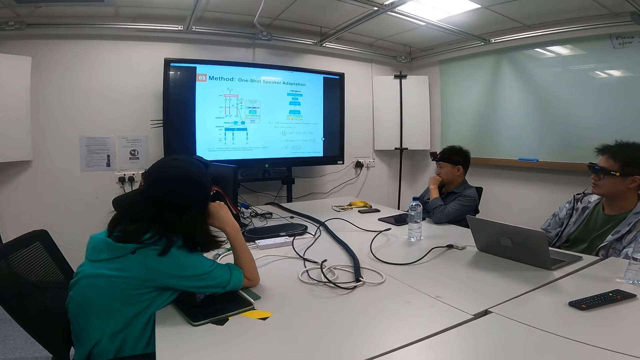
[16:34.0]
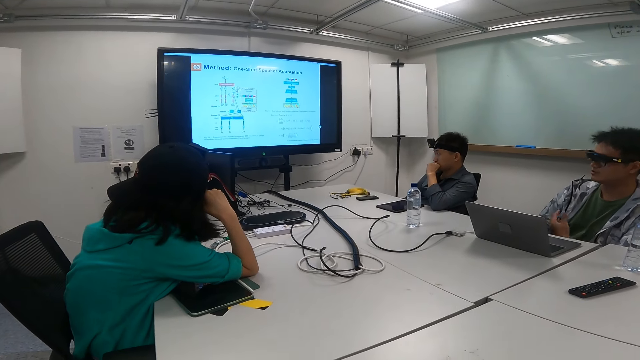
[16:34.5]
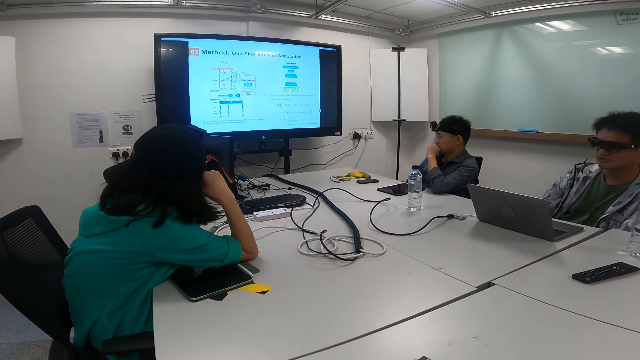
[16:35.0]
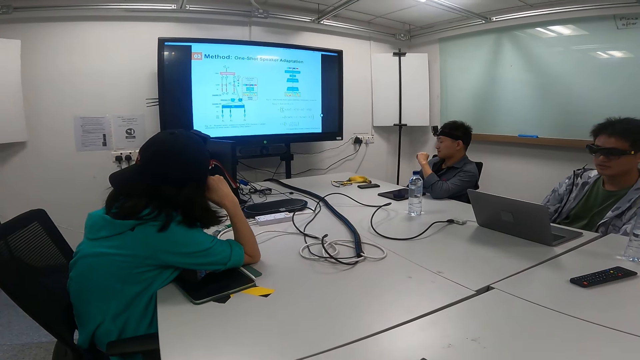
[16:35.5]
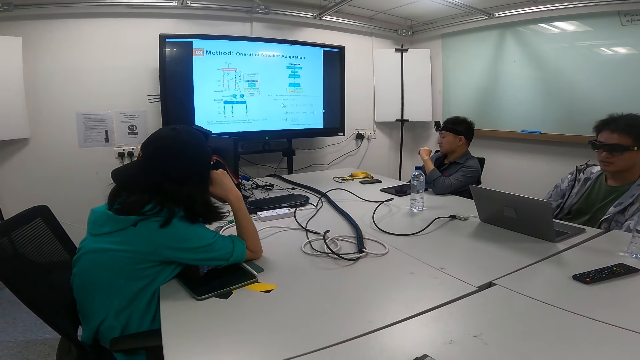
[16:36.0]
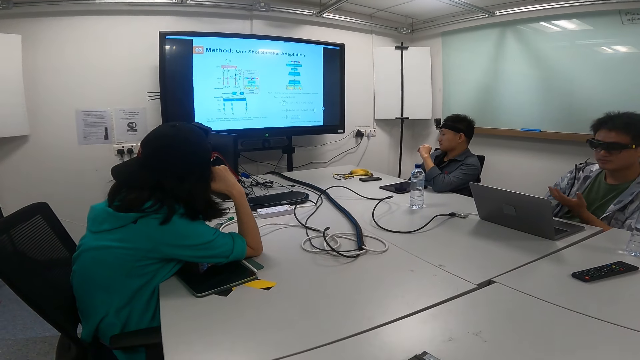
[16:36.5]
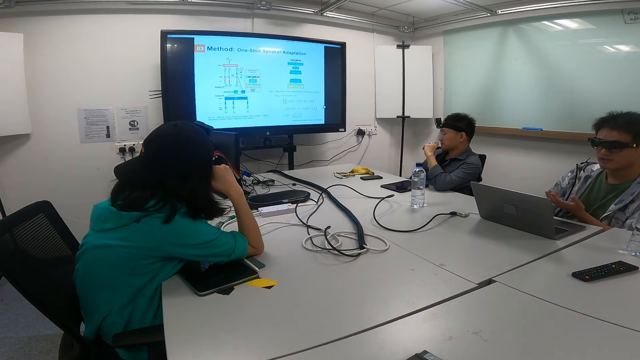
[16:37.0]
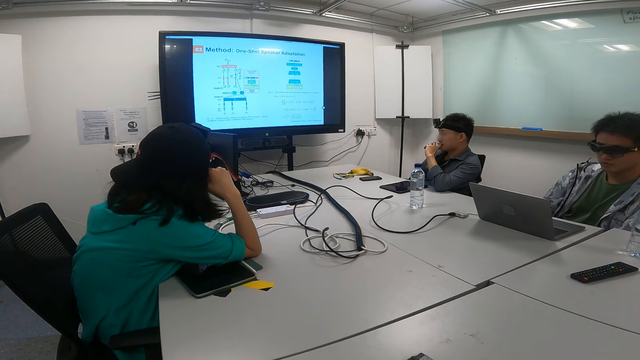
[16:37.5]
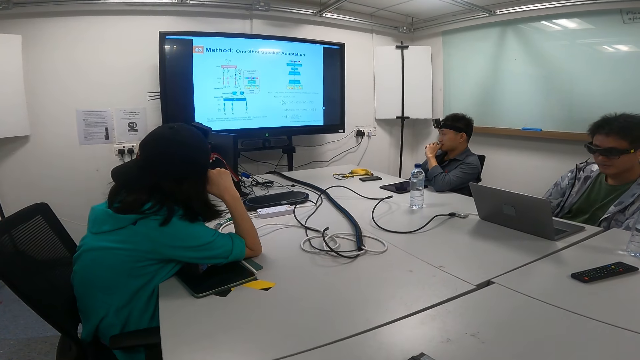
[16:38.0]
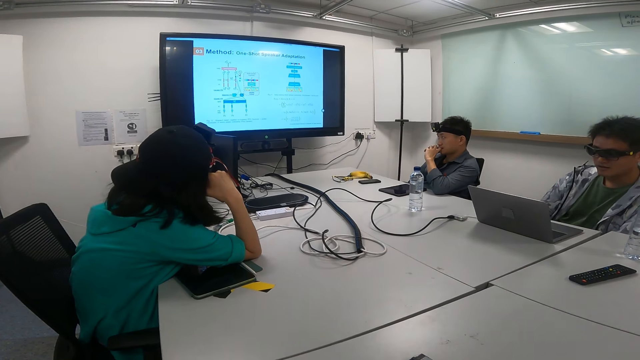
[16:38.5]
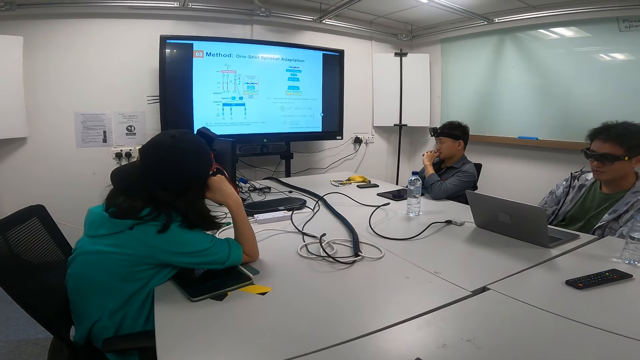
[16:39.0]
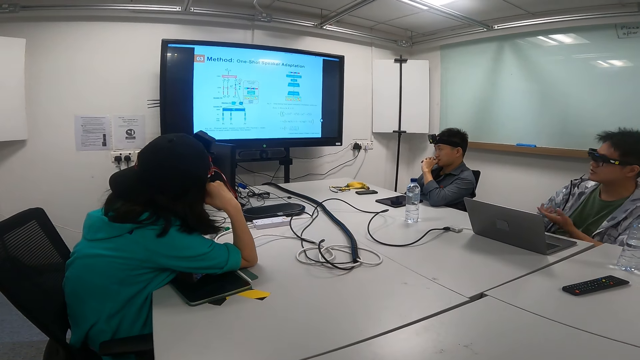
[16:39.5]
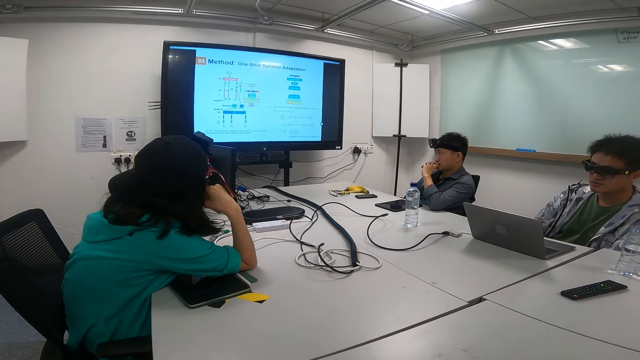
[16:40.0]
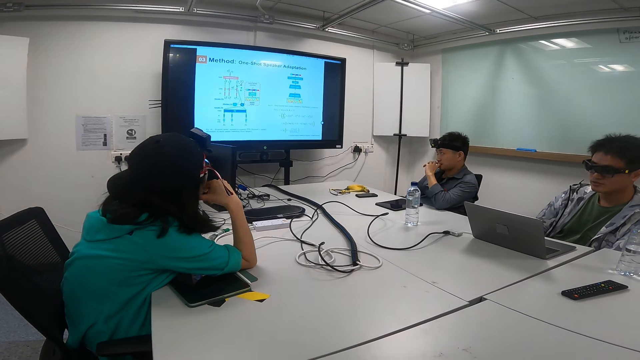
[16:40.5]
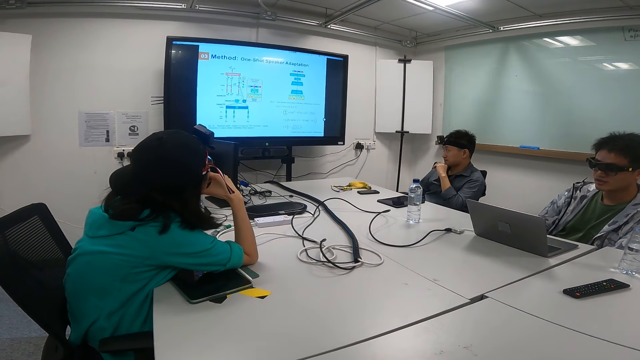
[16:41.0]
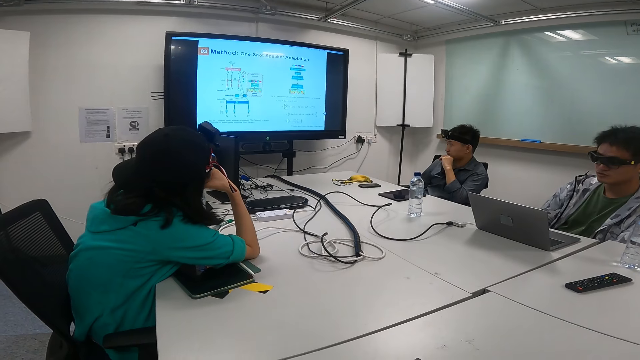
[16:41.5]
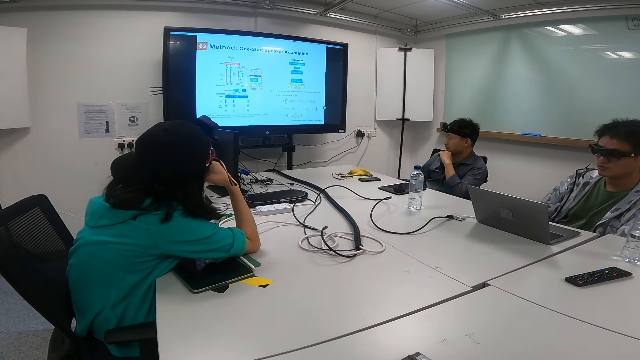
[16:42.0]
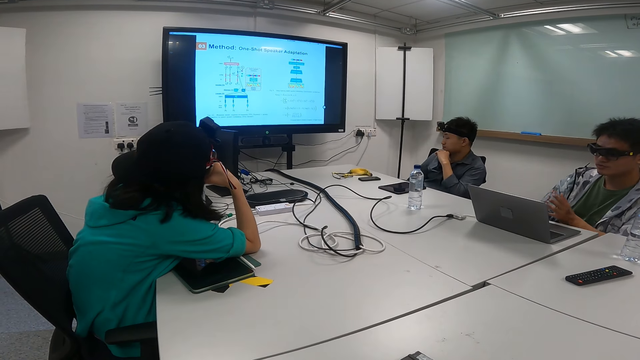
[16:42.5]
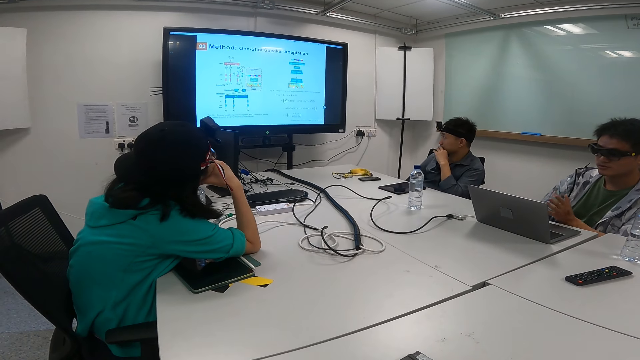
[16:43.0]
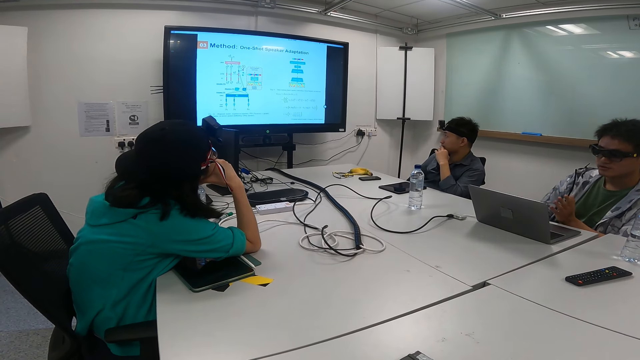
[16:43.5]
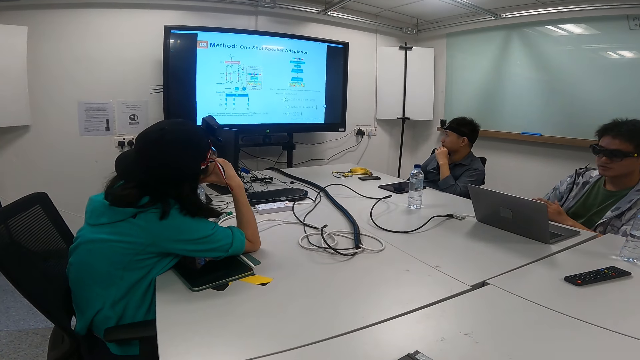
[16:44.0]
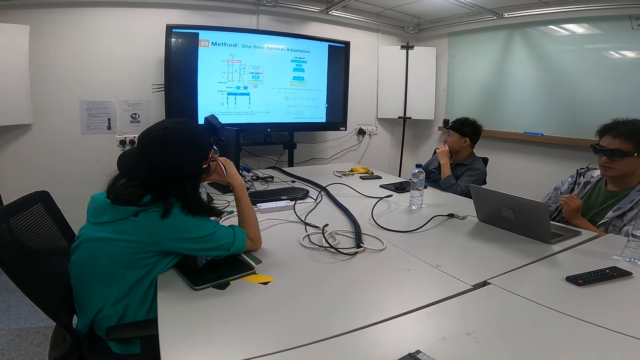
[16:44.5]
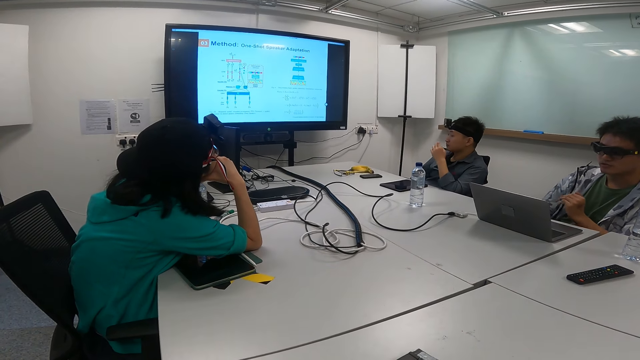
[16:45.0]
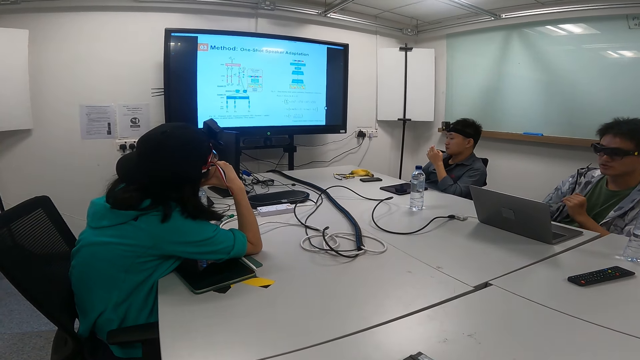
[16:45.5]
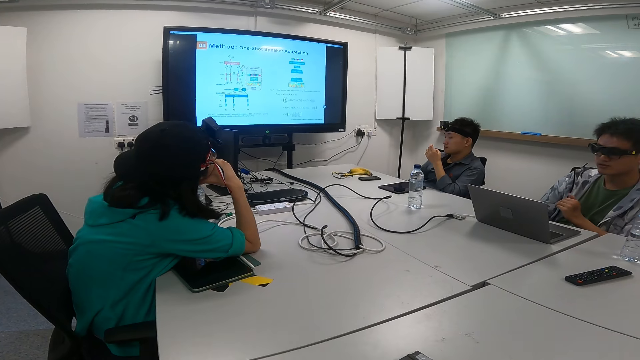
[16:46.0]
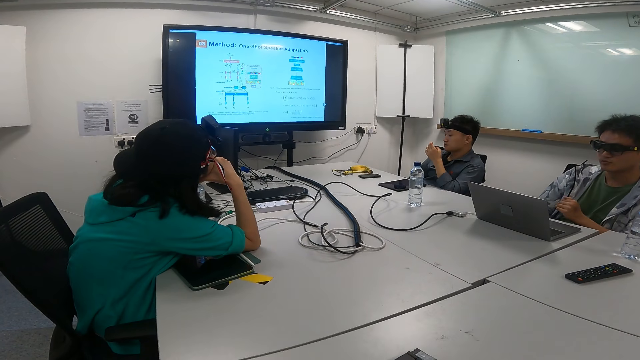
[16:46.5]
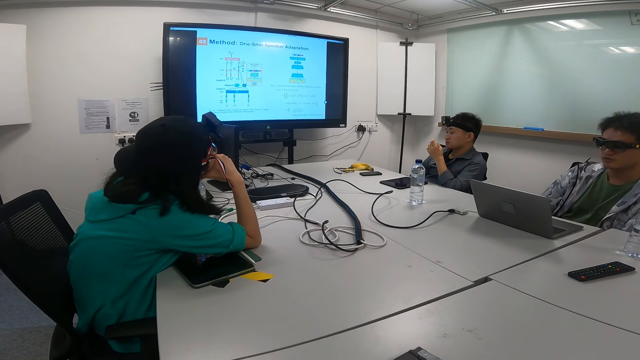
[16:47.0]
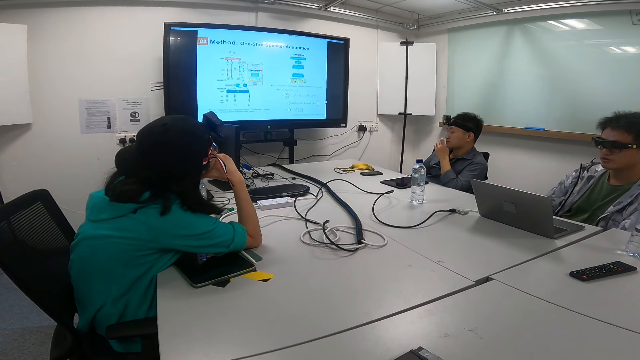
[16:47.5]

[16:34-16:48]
A person looks at the hand. The person moves the hand to the mouth. The person moves the hand to the chin area. The person looks at the hand.

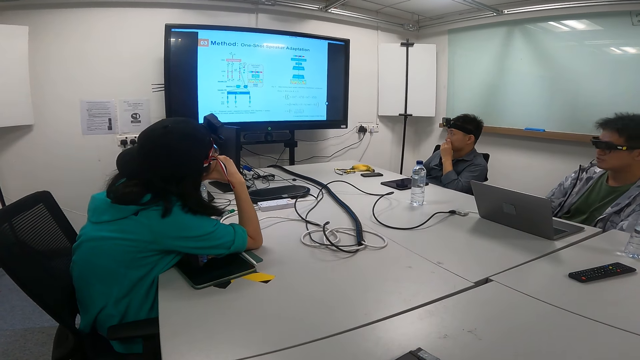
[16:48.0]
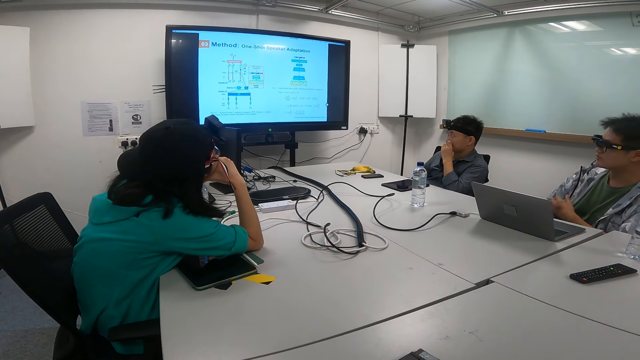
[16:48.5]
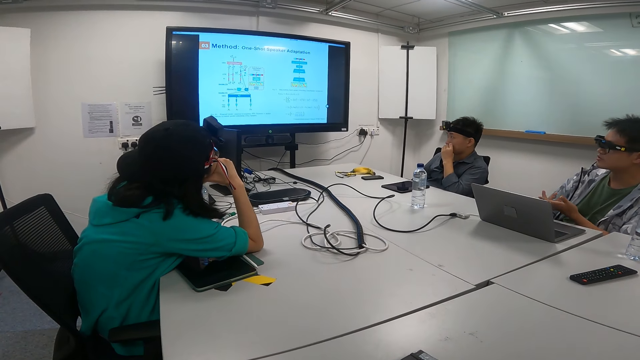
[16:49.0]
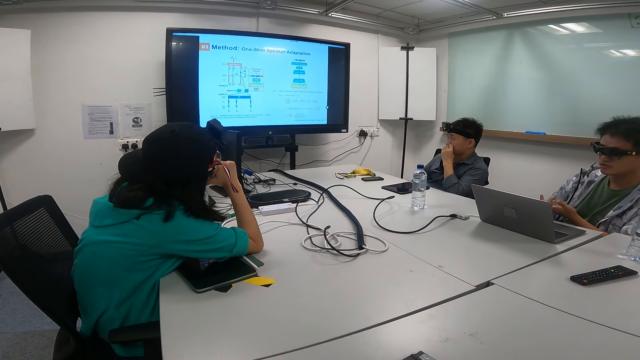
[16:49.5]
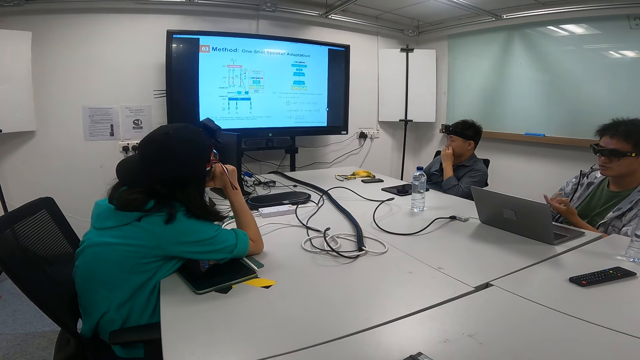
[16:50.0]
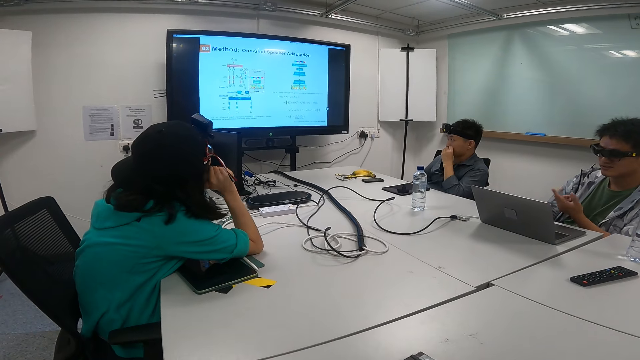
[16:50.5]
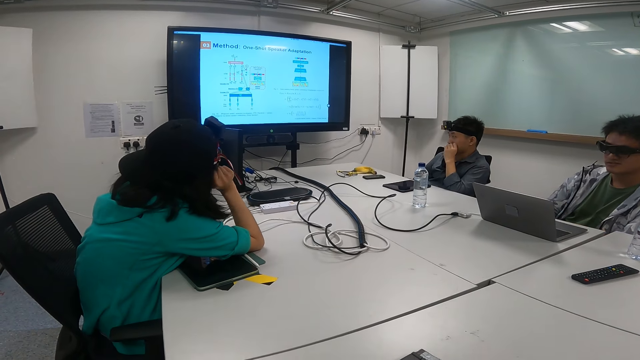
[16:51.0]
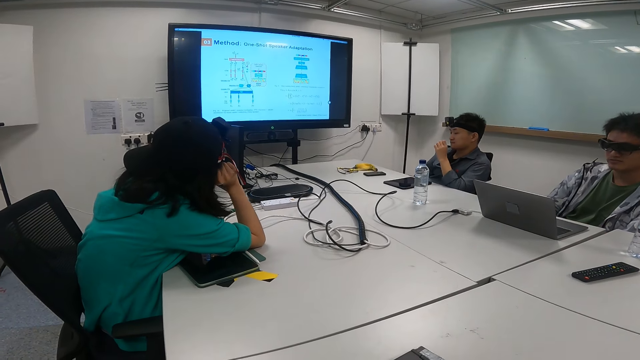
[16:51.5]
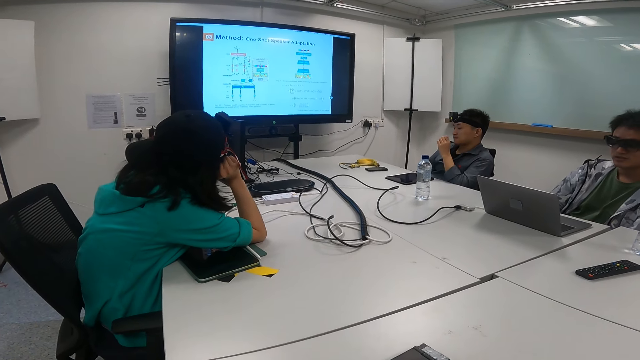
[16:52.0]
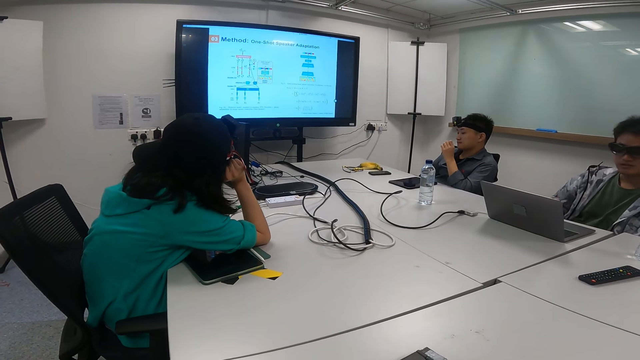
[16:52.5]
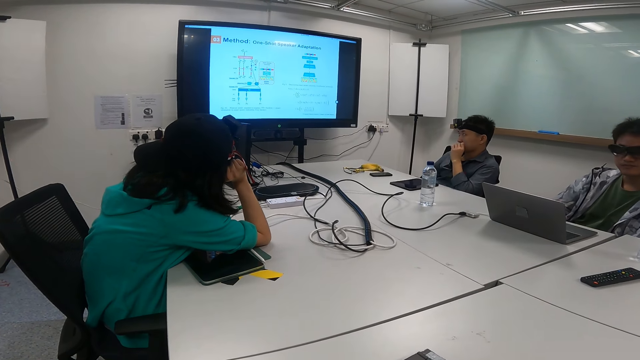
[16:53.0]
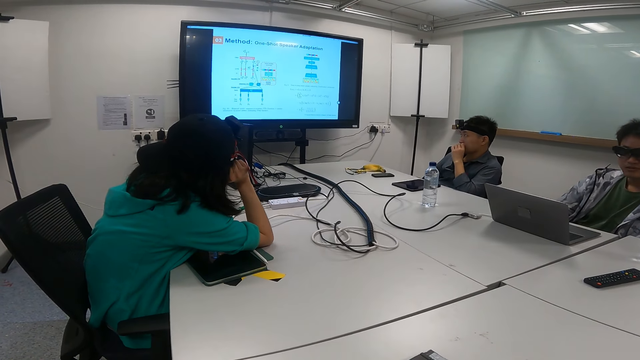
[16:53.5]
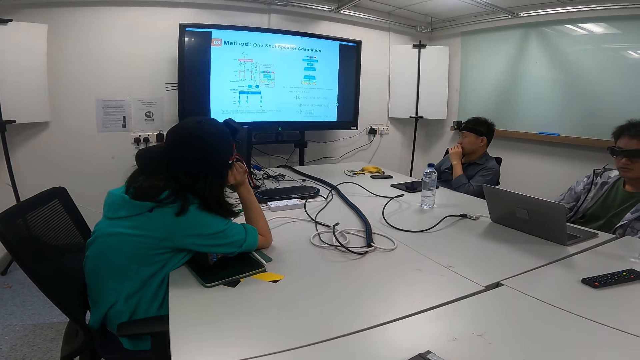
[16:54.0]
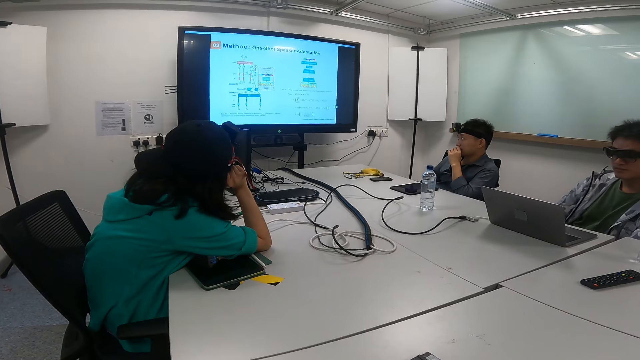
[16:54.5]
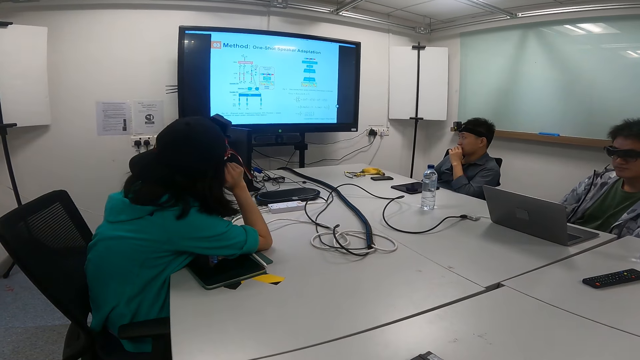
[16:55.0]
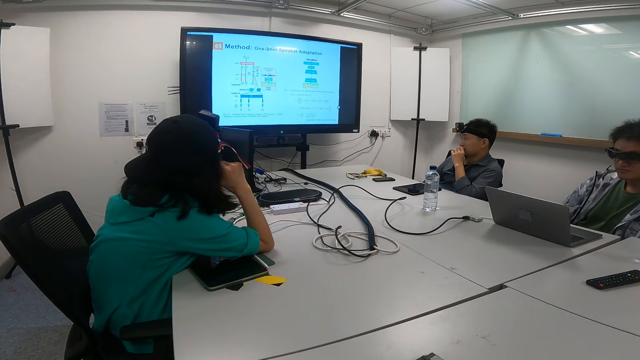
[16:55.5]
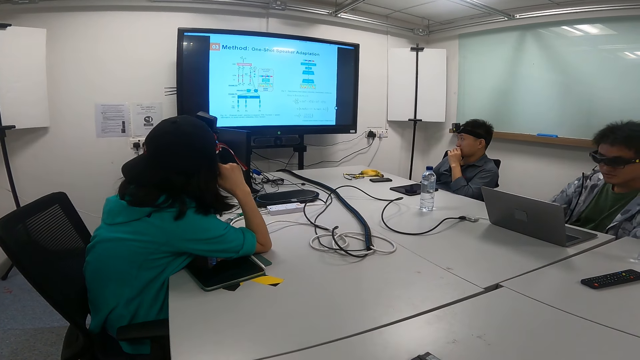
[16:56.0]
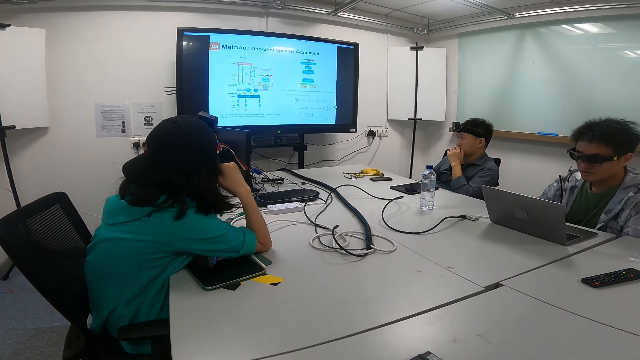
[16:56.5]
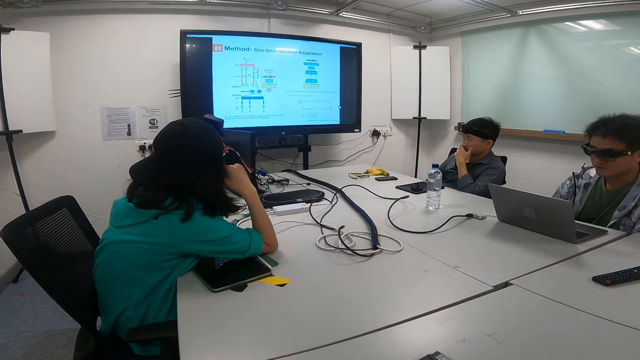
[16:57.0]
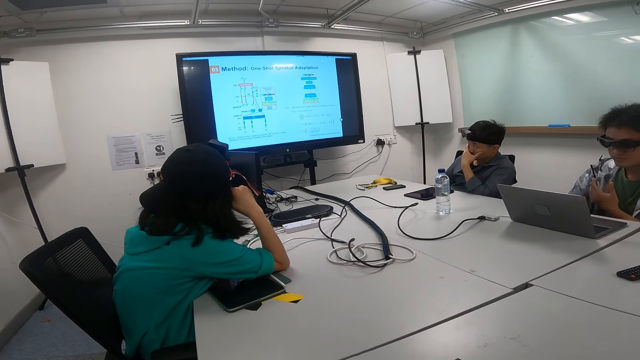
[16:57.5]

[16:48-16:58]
A person moves the hand to the mouth. Another person moves her head. A third person moves close to the laptop.
